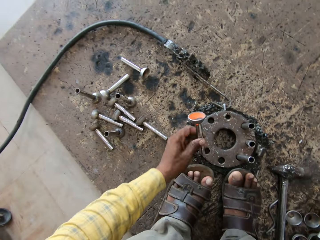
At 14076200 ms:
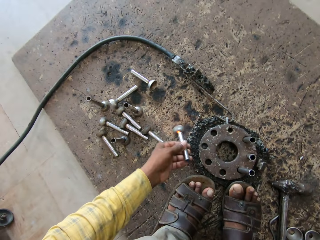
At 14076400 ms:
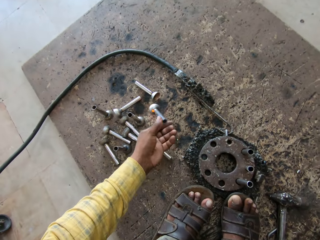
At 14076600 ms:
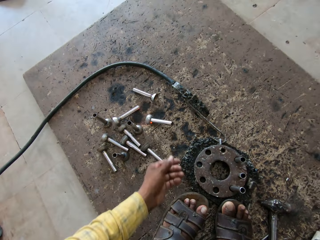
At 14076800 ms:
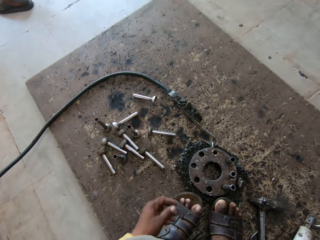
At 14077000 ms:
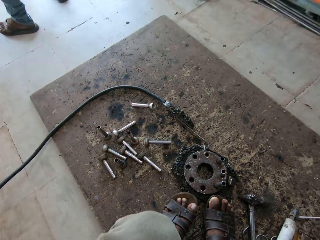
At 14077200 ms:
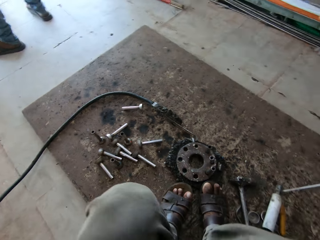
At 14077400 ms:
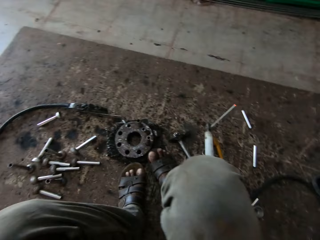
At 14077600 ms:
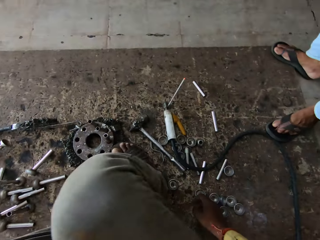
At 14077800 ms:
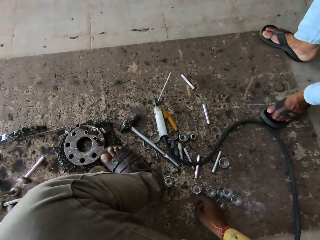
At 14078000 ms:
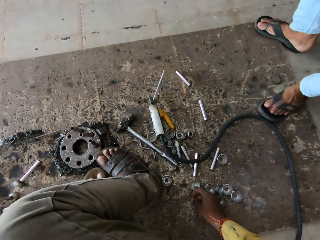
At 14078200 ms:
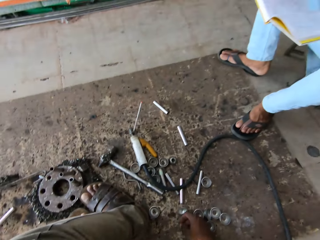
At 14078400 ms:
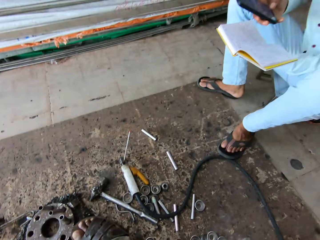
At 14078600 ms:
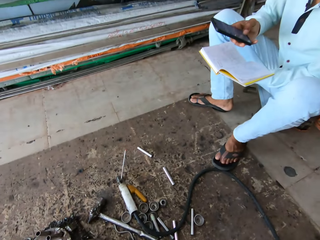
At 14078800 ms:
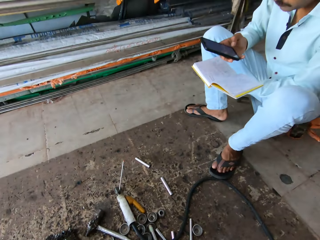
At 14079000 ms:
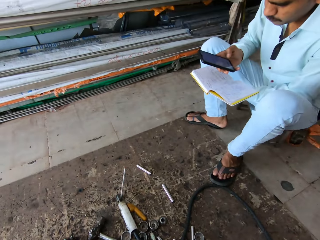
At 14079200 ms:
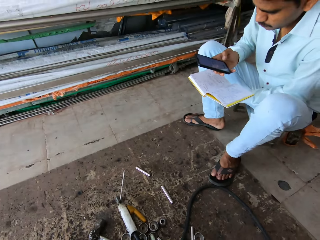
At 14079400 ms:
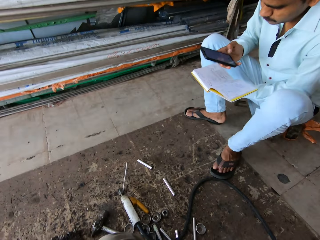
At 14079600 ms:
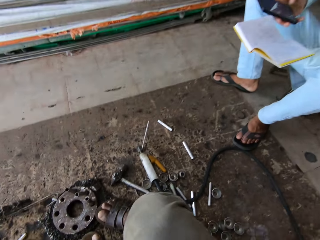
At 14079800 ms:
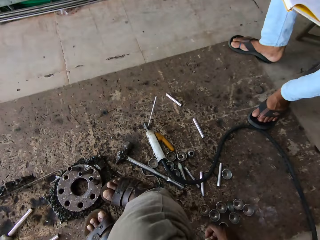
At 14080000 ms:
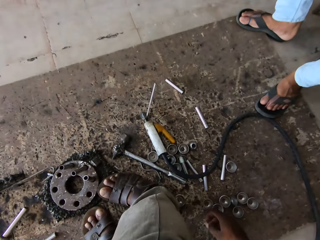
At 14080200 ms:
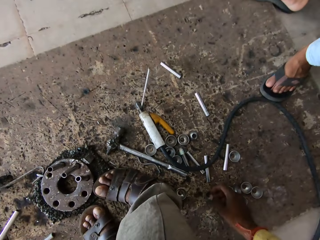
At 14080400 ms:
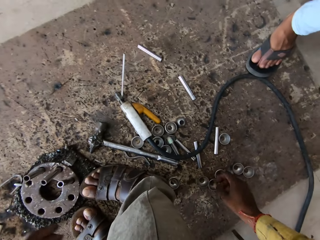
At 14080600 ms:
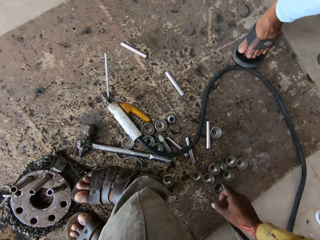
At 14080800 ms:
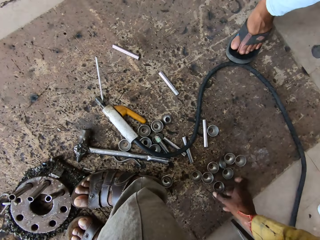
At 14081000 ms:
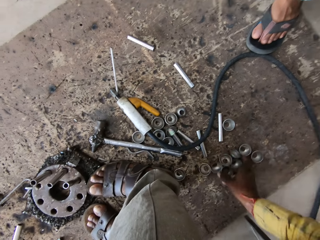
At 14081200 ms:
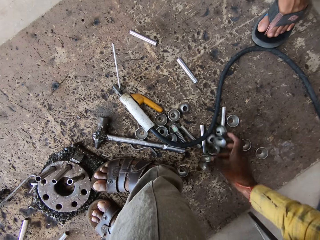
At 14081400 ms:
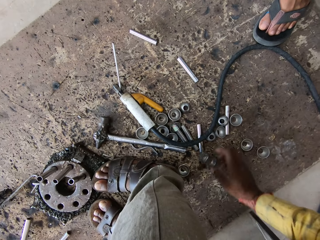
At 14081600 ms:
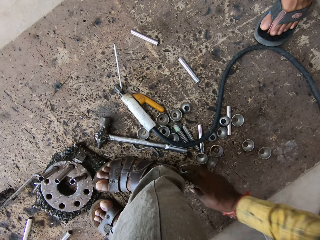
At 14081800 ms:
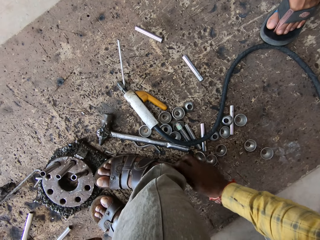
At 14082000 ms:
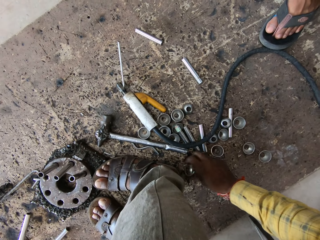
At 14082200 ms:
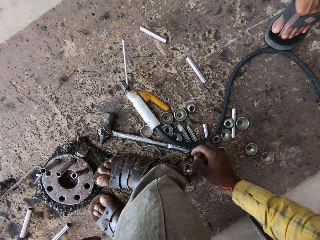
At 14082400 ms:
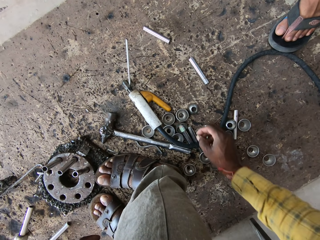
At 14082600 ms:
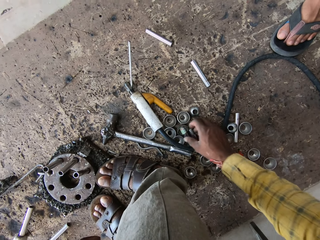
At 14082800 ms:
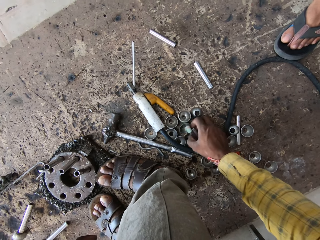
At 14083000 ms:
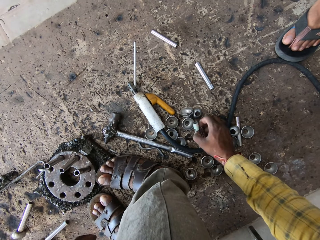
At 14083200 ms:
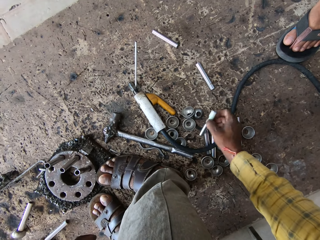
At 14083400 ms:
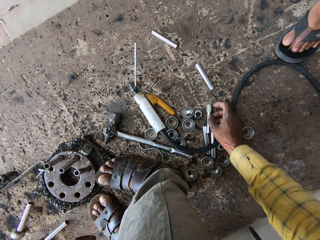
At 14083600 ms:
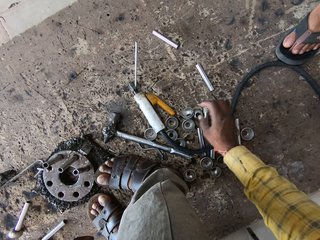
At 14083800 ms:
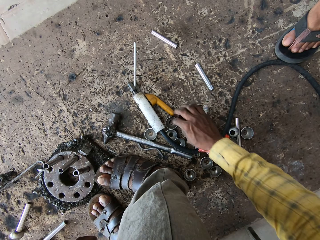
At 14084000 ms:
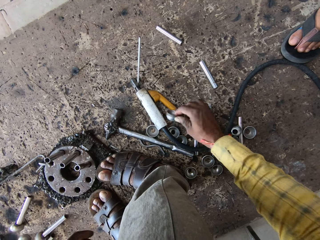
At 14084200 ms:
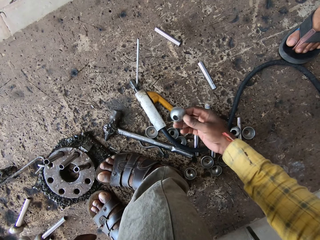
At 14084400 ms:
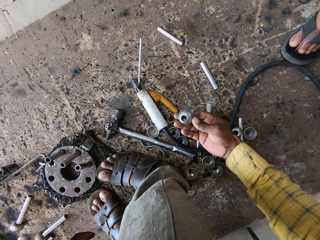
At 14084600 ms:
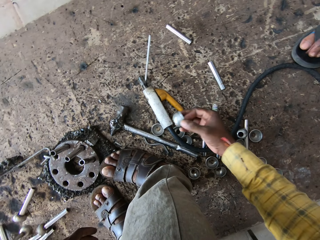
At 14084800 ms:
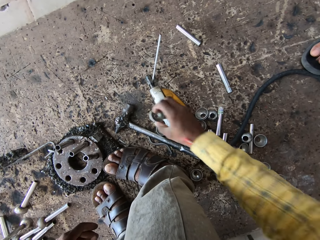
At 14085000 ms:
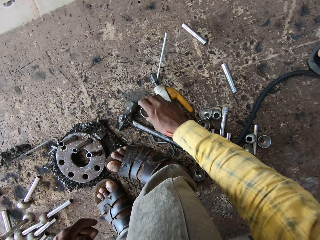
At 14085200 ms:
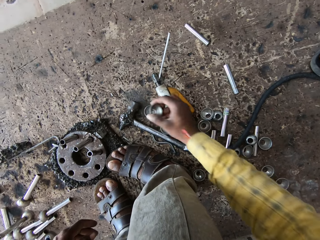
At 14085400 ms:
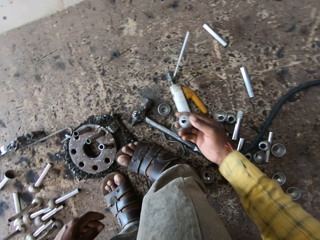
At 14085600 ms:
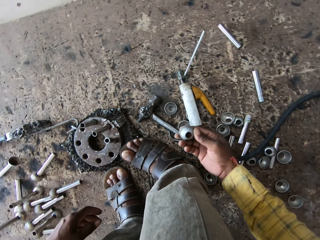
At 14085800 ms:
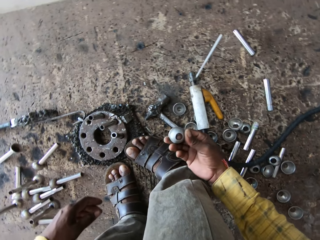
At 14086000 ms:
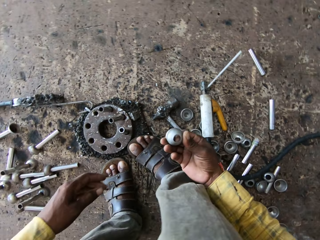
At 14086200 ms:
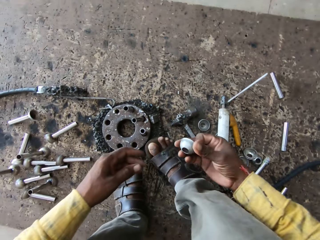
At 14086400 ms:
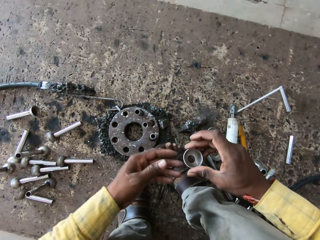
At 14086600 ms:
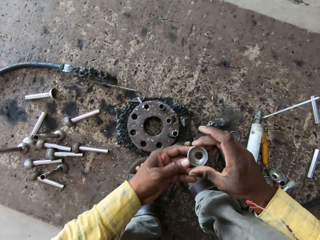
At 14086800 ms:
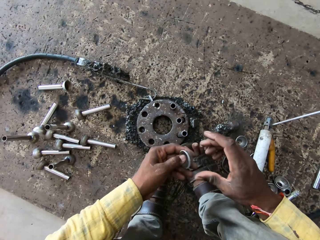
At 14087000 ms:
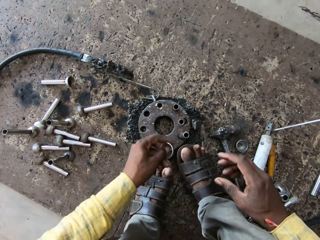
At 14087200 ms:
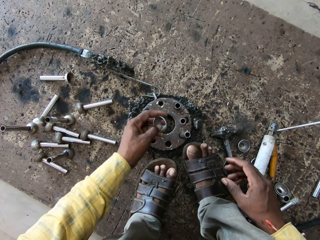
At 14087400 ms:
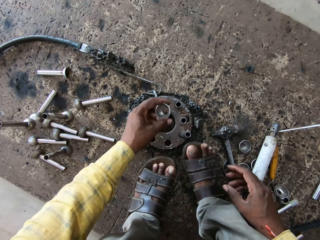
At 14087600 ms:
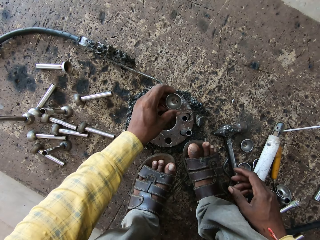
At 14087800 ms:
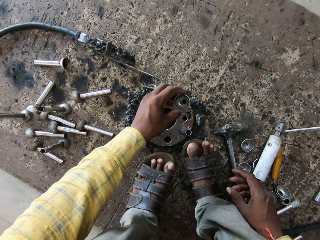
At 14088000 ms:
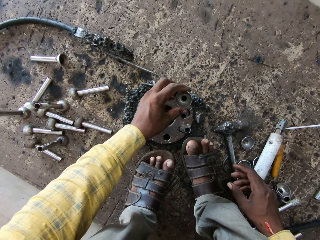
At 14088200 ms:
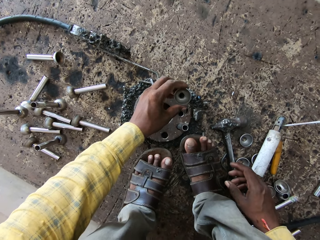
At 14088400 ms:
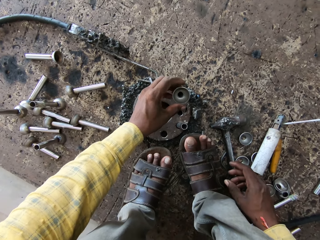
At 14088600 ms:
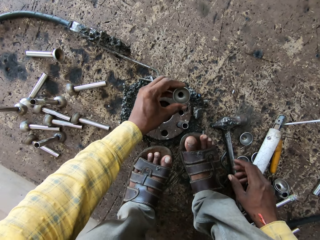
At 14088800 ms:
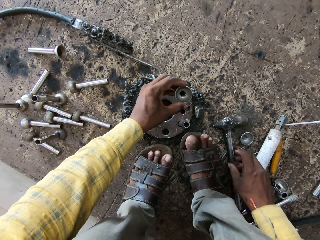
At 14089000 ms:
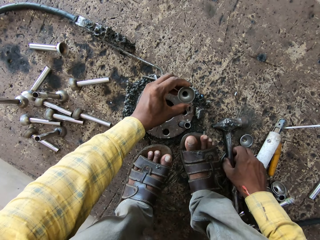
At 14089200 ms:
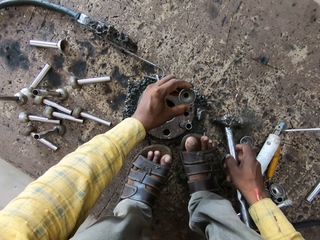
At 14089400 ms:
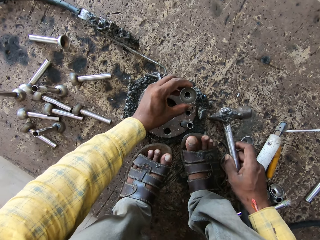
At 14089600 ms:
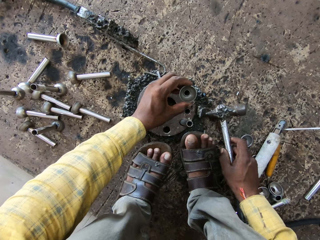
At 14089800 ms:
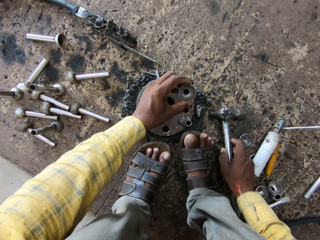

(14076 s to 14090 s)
The camera wearer moves a hand. They throw a stamped flange weld nut down. They look around. They look up. They look down. They push the stamped flange weld nut. They touch something. They move a hand. They pick up the stamped flange weld nut. They drop the stamped flange weld nut. They pick up the stamped flange weld nut. They drop the stamped flange weld nut. They pick up the stamped flange weld nut. They hold the stamped flange weld nut. They drop the stamped flange weld nut on a metal. They touch a hammer. They hold the hammer.

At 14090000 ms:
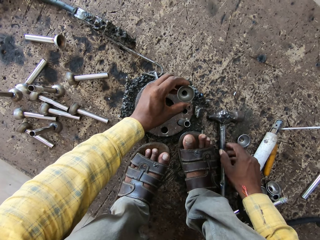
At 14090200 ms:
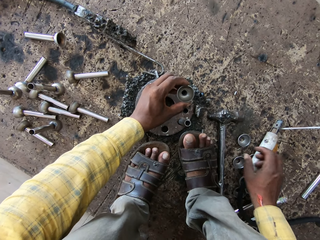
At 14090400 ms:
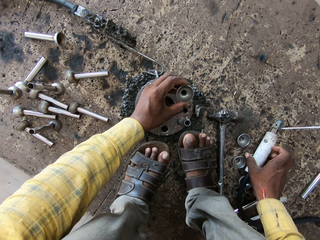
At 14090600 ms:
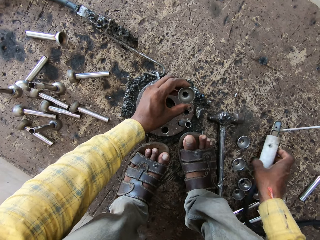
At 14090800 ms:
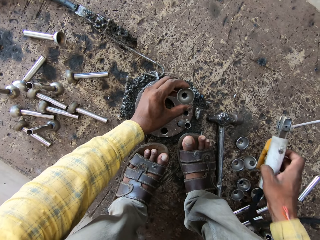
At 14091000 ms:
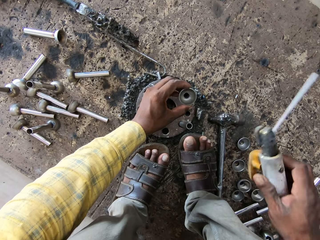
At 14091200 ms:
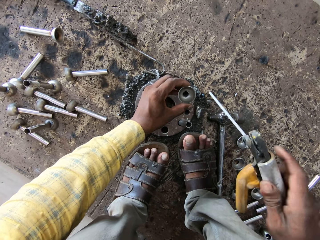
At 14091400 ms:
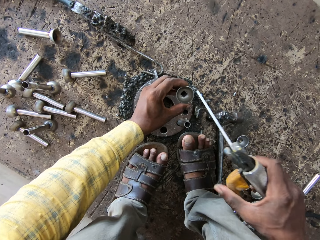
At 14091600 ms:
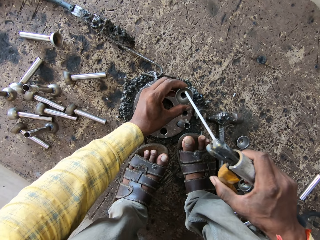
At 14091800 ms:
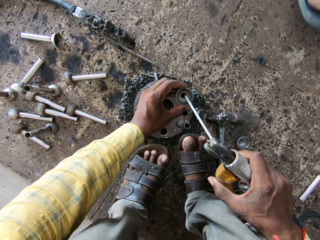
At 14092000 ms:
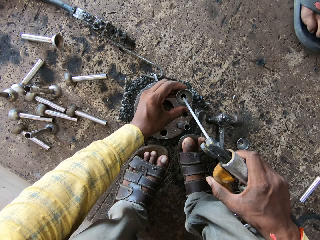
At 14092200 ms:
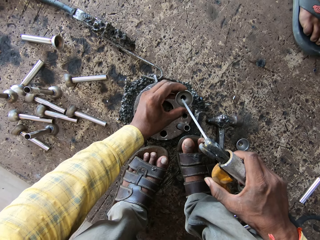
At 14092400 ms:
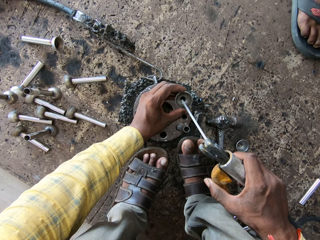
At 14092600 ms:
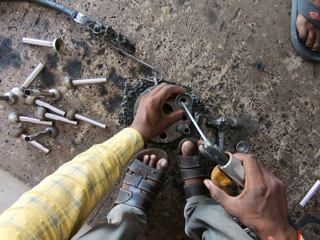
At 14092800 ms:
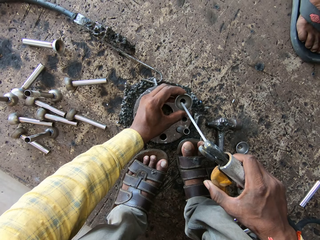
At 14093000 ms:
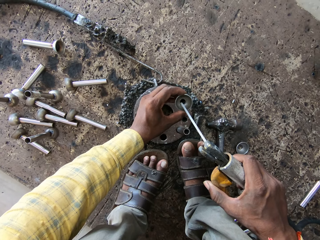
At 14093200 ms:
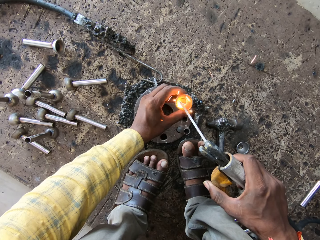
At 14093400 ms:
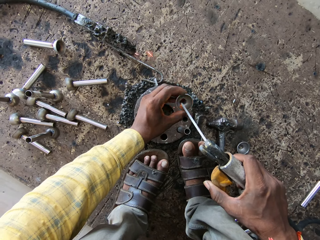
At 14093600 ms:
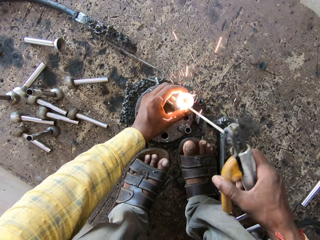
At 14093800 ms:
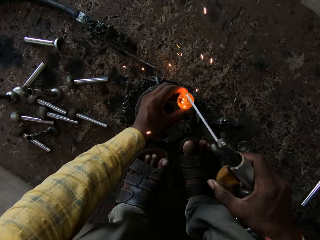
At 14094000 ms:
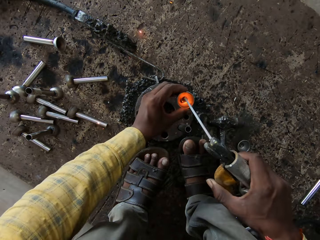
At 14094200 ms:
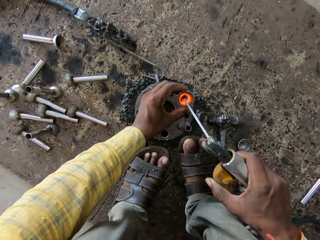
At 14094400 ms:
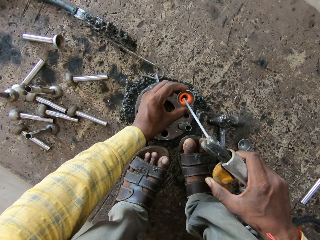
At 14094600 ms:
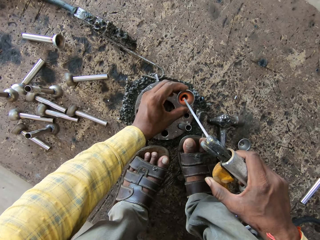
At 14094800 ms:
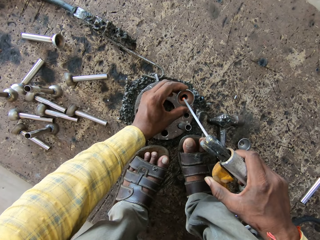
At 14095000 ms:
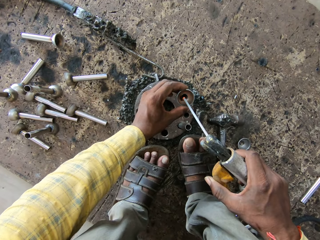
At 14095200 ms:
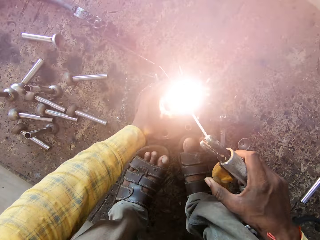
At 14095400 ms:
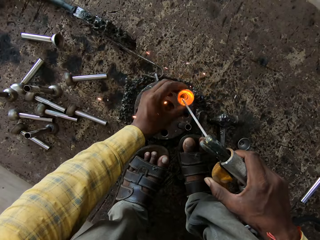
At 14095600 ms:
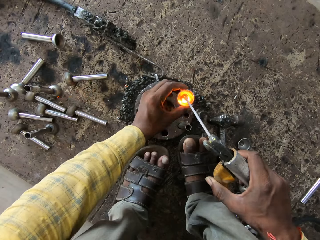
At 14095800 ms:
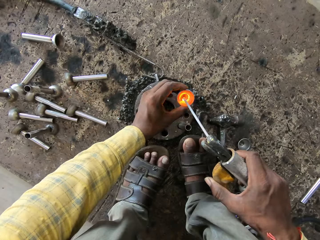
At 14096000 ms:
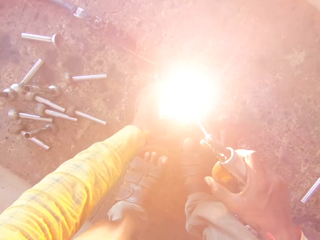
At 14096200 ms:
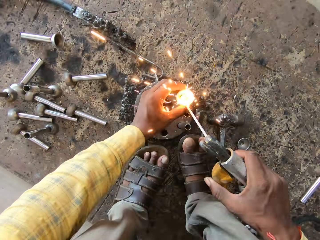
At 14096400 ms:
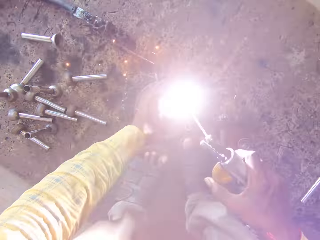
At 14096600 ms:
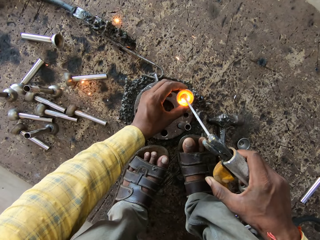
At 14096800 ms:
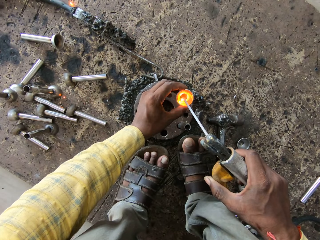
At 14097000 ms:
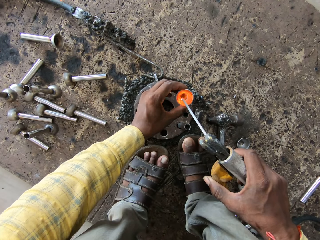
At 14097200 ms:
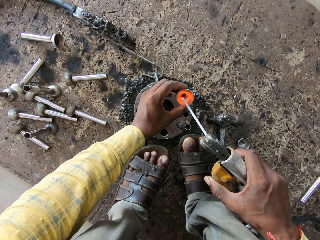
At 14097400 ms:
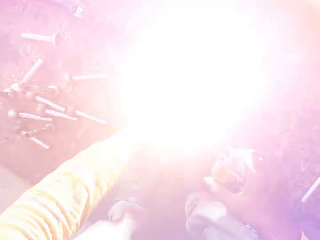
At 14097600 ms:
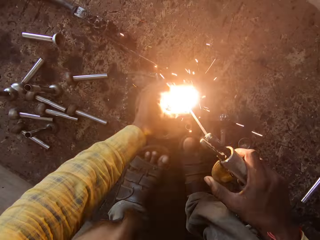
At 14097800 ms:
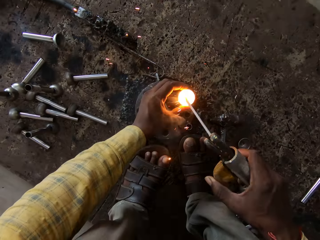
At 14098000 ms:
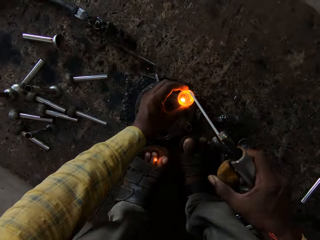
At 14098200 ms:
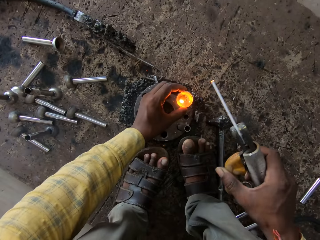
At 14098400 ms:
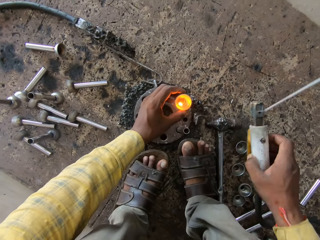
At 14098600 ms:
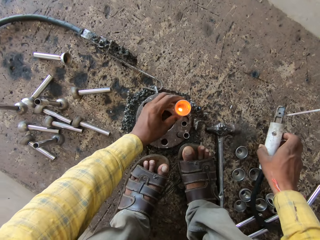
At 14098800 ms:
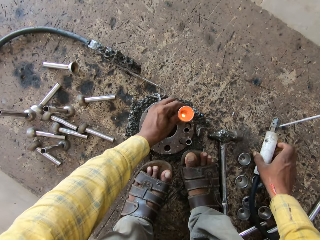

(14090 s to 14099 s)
The camera wearer puts the hammer down. They pick up a stick welding. A person walks around. The camera wearer sharpens something. They burn a stamped flange weld nut. They stop burning the stamped flange weld nut. They burn the stamped flange weld nut. They stop burning the stamped flange weld nut. They burn the stamped flange weld nut. They stop burning the stamped flange weld nut. They burn the stamped flange weld nut. They stop burning the stamped flange weld nut. They burn the stamped flange weld nut.
